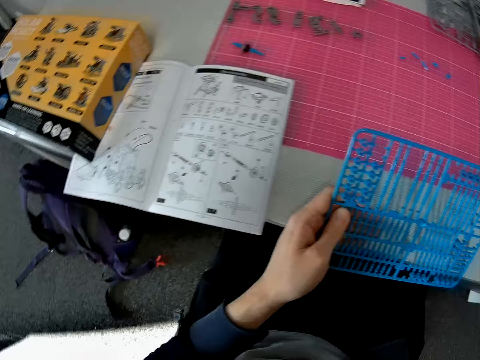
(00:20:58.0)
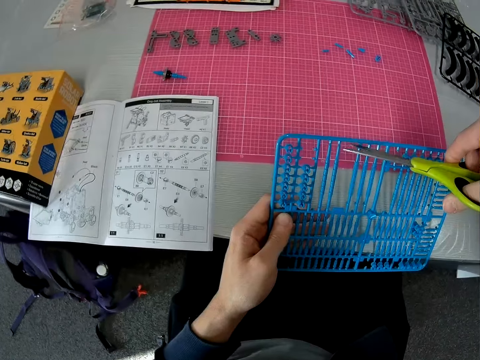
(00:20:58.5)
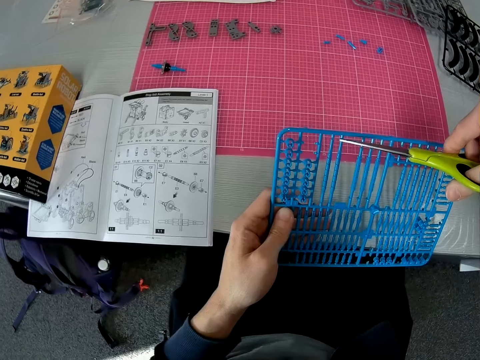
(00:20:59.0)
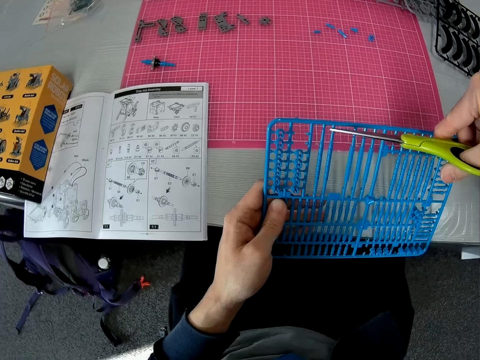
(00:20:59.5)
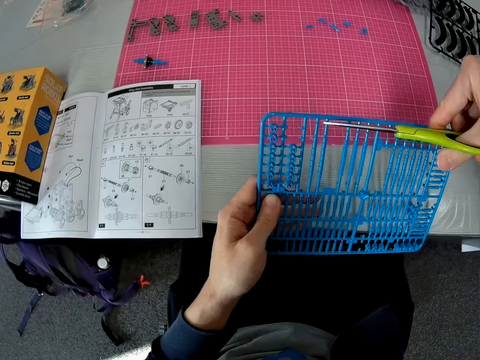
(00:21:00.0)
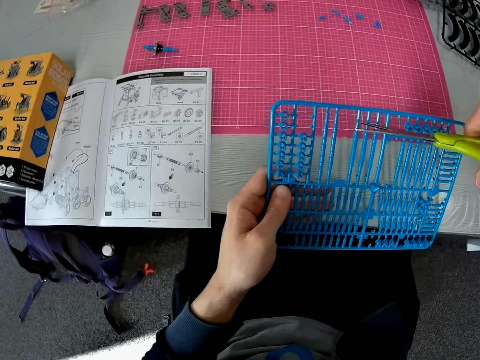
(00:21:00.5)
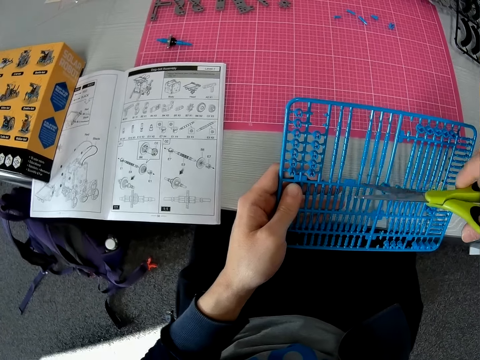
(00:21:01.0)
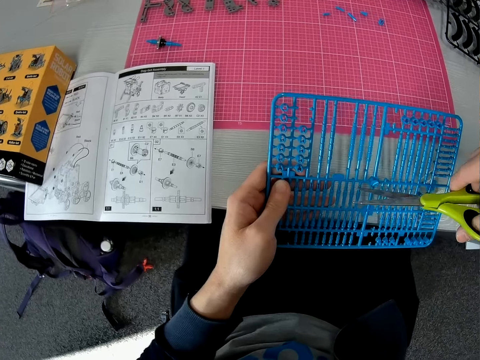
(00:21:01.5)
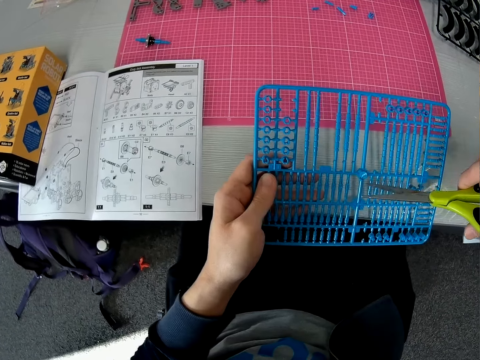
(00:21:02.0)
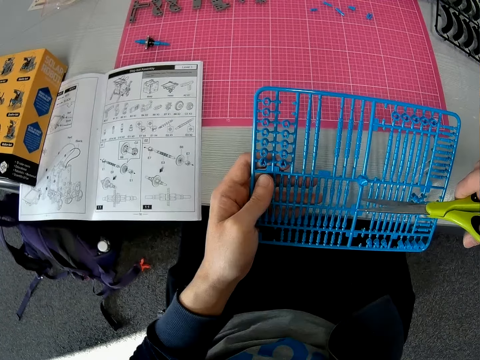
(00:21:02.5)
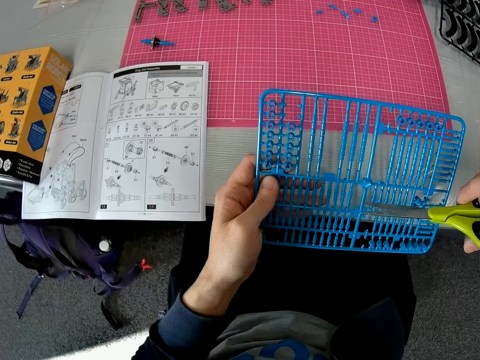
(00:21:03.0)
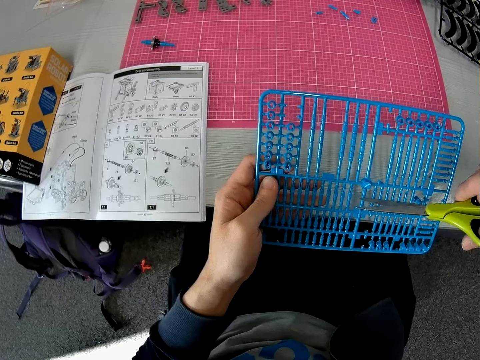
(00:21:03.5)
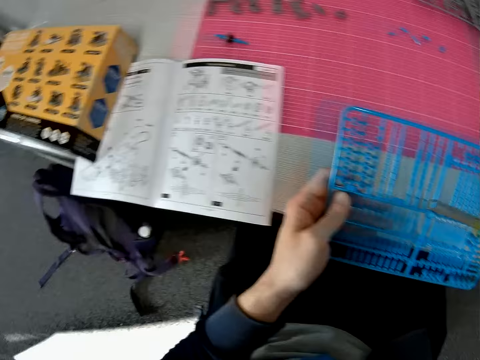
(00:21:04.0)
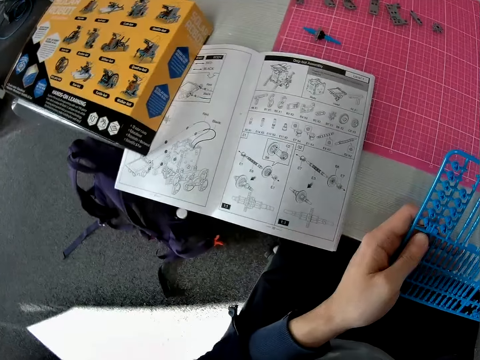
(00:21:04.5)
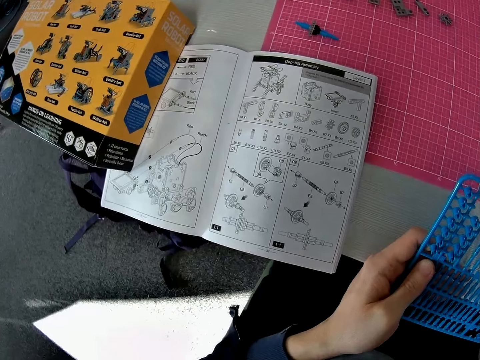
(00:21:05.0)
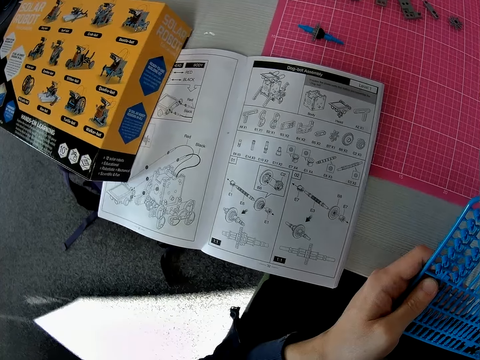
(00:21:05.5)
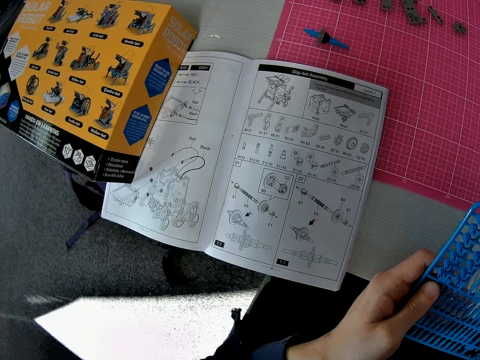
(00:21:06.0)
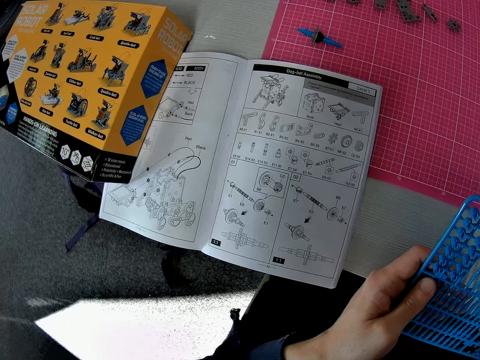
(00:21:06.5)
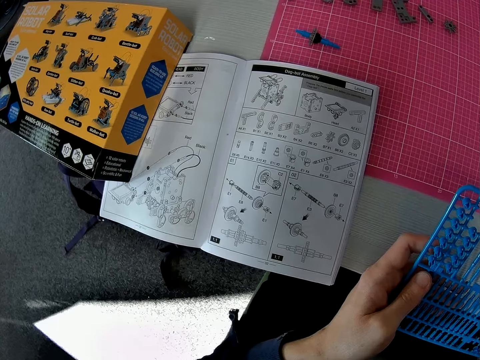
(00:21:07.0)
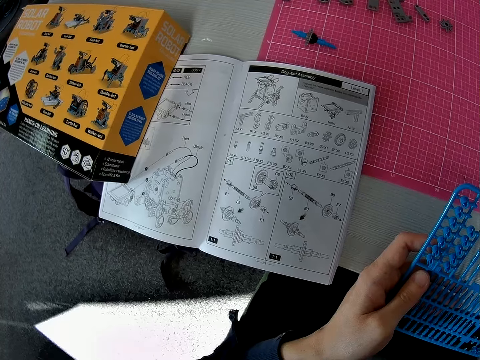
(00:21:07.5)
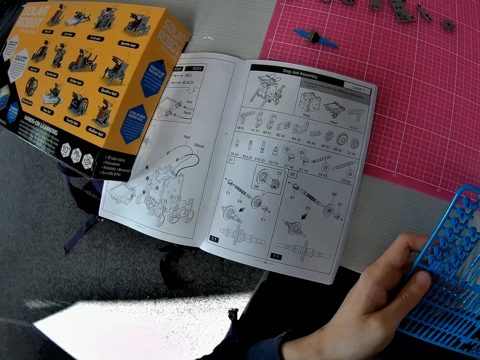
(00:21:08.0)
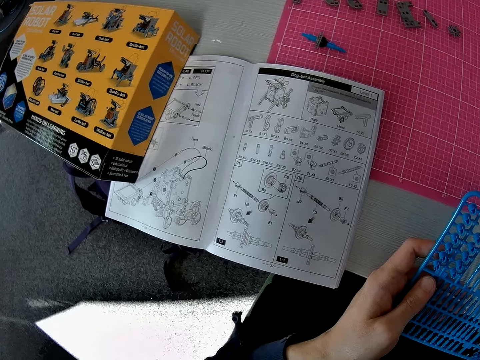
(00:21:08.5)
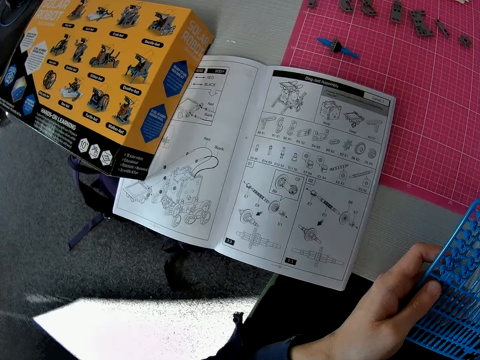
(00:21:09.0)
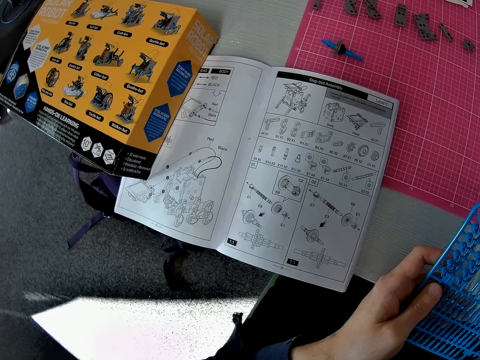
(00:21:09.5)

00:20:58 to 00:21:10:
The camera wearer cuts the fifth piece from the model kit with the scissors. They move the scissors off the piece to another piece on the same frame. They examine the model kit. They continue to check the models in the model kit manual. They hold the frame with the left hand.

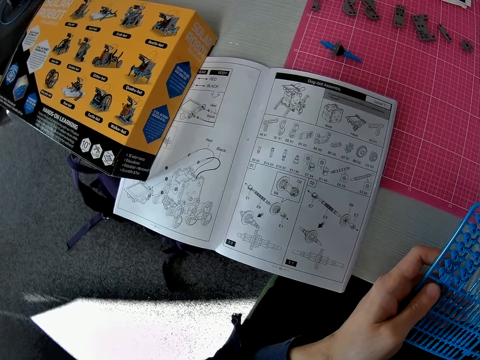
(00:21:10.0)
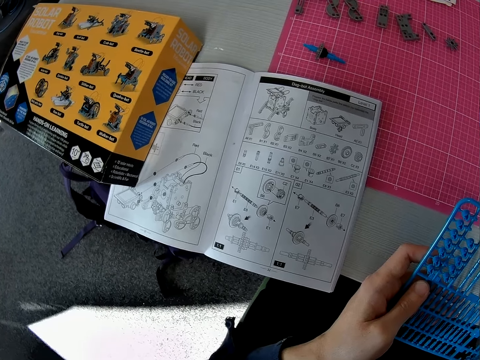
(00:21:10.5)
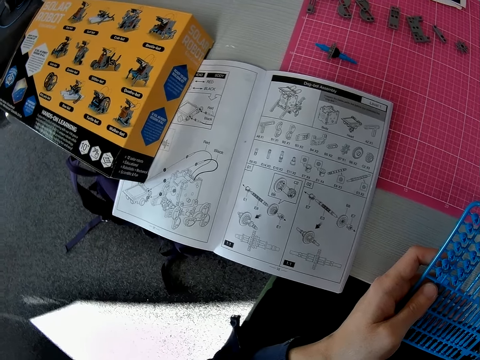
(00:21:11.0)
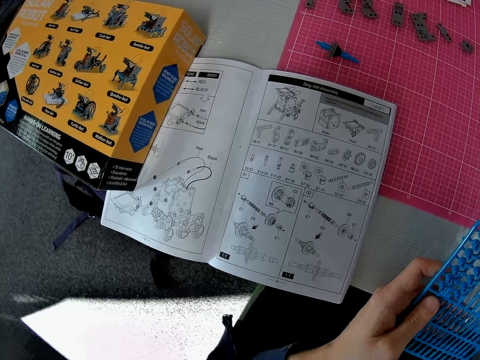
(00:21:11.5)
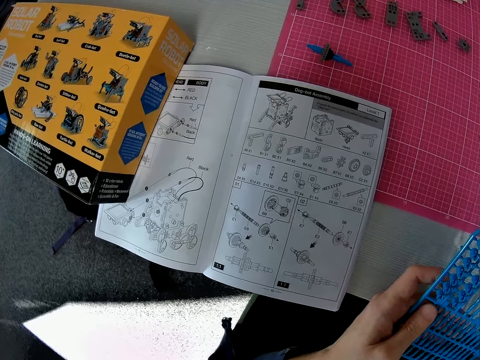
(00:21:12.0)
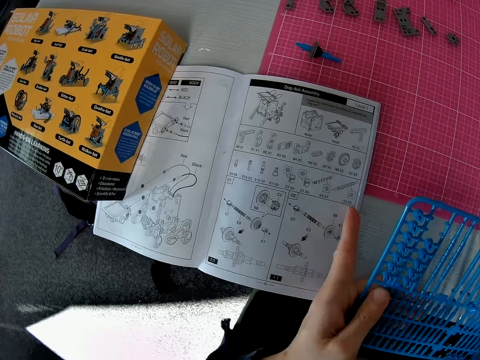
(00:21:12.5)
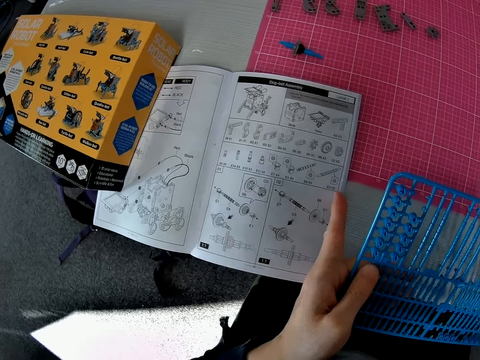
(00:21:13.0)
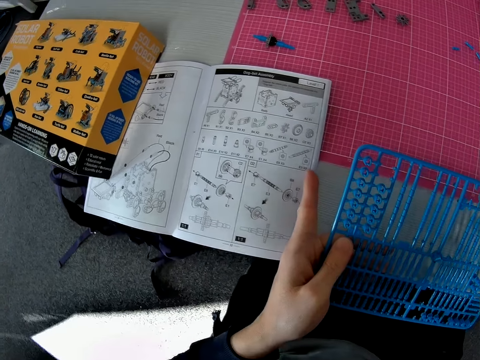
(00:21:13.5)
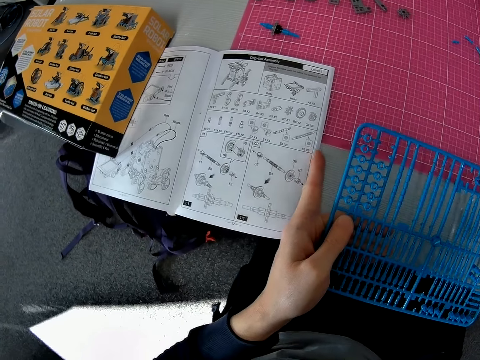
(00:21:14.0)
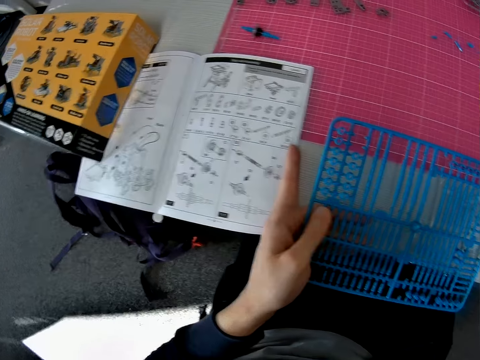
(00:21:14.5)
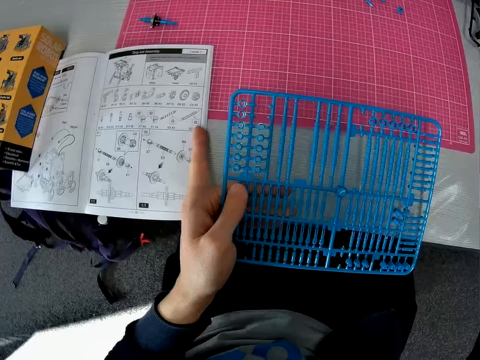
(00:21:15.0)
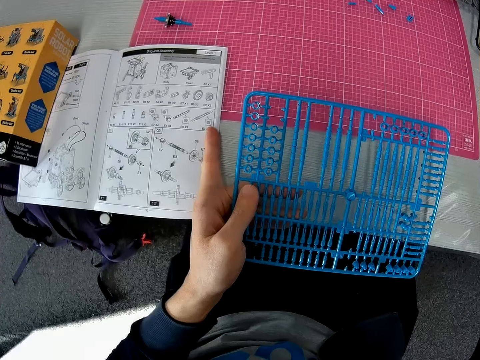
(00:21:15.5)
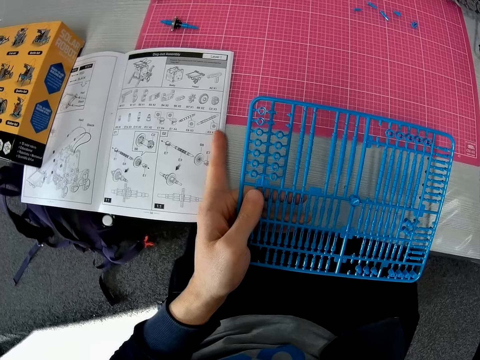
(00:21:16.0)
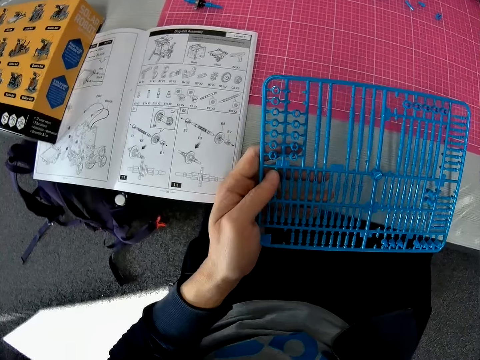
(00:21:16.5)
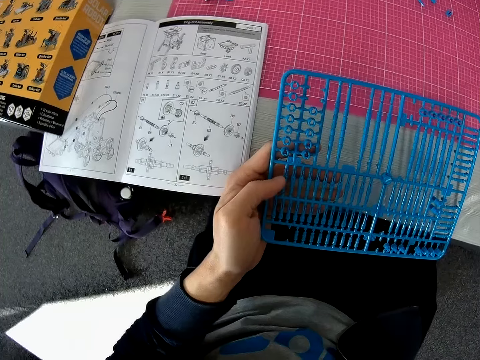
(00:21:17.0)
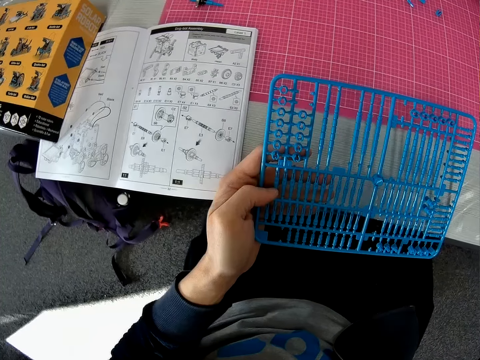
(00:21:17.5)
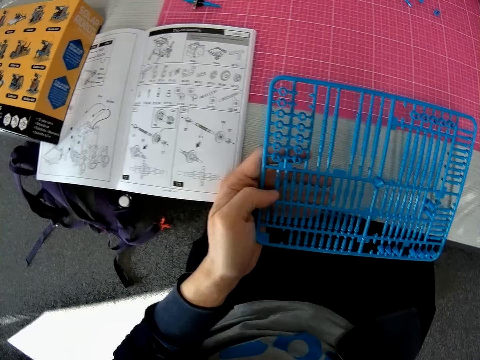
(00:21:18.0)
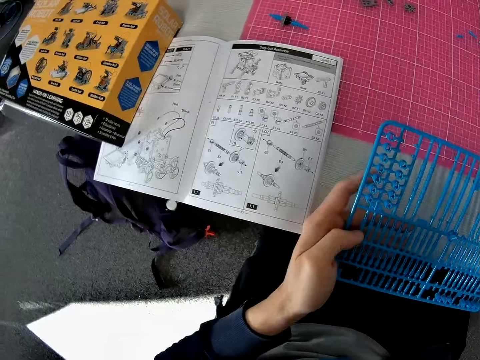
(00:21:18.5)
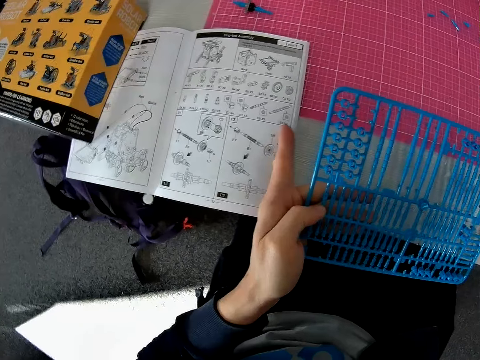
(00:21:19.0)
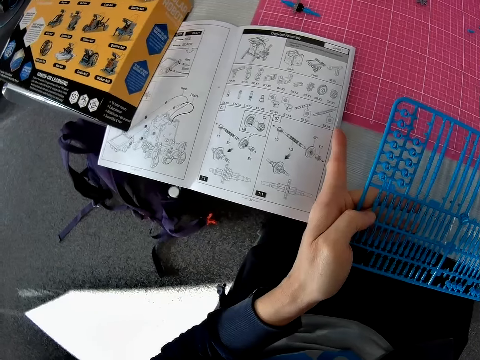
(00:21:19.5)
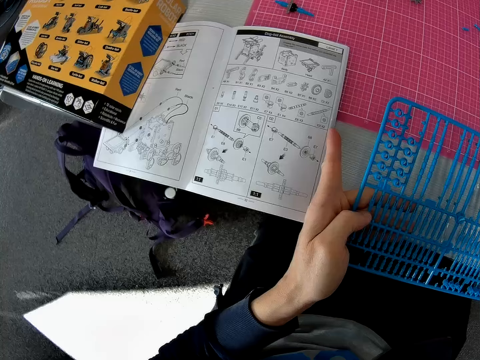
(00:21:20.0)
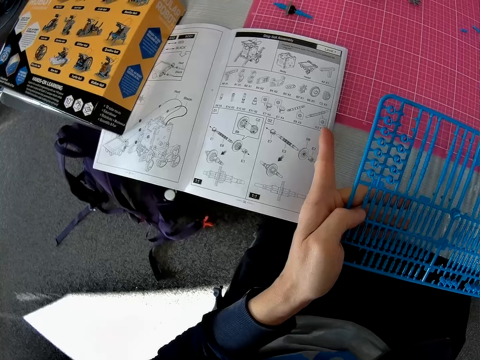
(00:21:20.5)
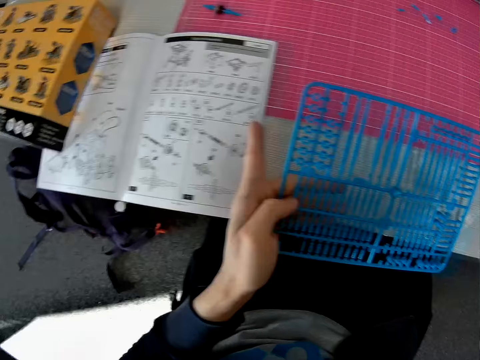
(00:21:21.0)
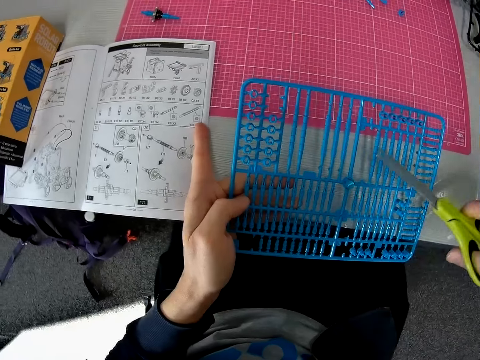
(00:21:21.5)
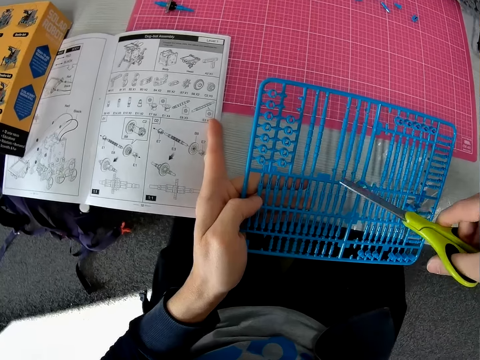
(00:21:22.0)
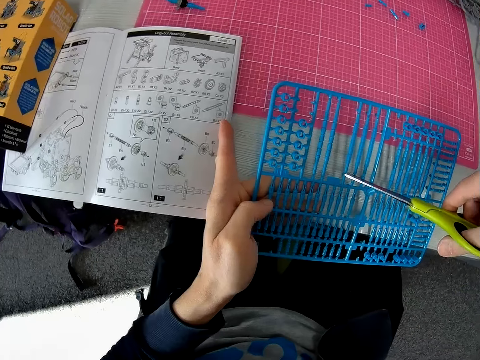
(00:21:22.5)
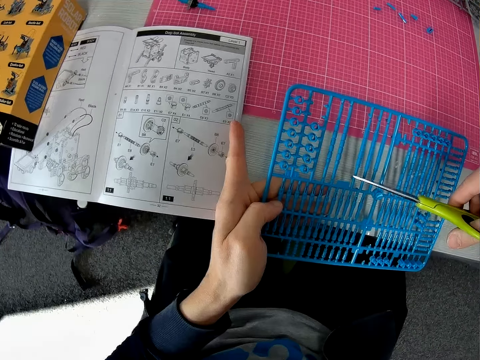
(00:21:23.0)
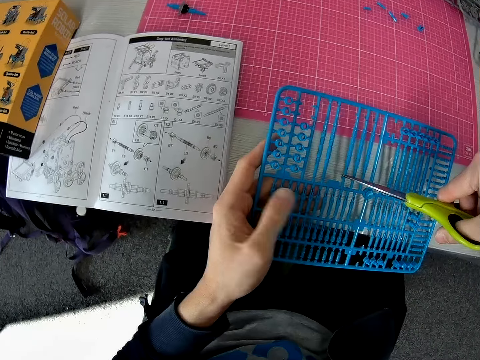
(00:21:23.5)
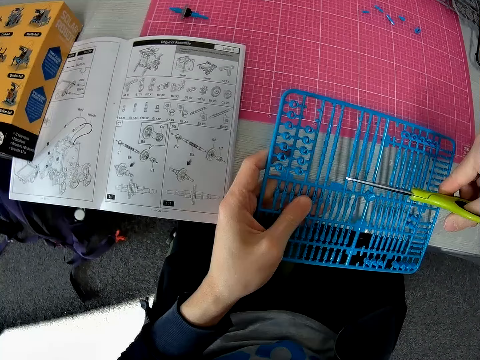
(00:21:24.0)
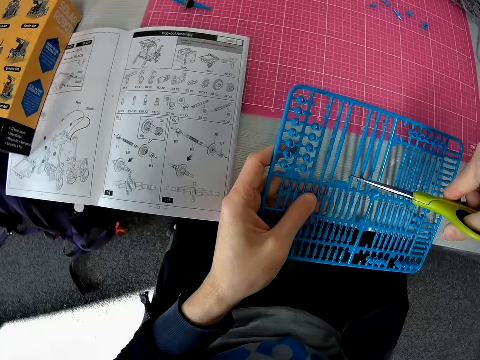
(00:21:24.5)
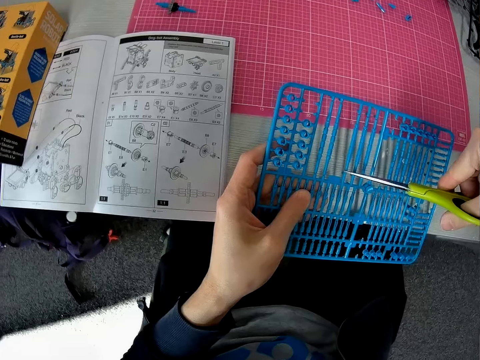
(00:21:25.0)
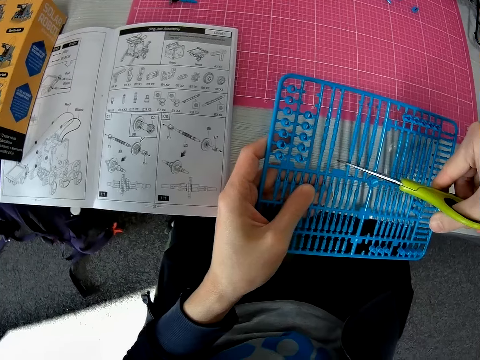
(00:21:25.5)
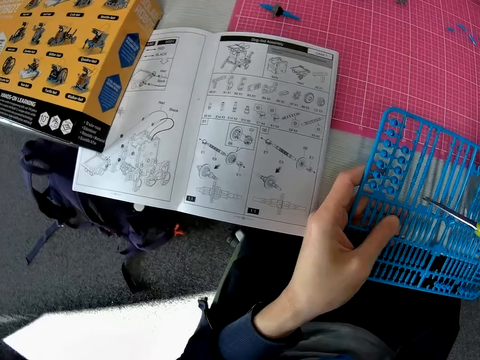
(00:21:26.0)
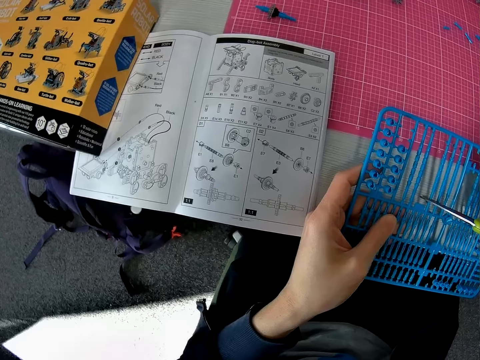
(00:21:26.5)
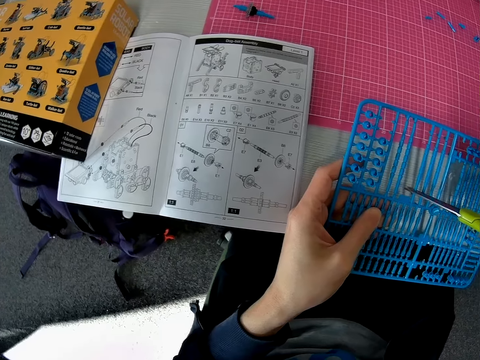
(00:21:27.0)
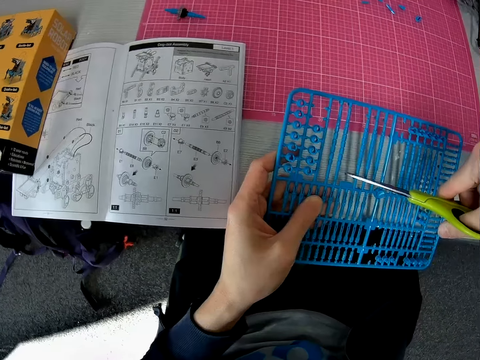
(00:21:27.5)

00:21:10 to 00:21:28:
The camera wearer points a left hand finger to the booklet on the table. They examine the model kit. They turn the finger to the frame. They continue to check the models in the model kit manual. They point at the booklet with the finger again. They take the scissors from the table. They cut another straight piece from the frame using the scissors in the right hand. They turn the finger from the booklet to the frame. They cut the piece. They continue to check the models in the model kit manual.
